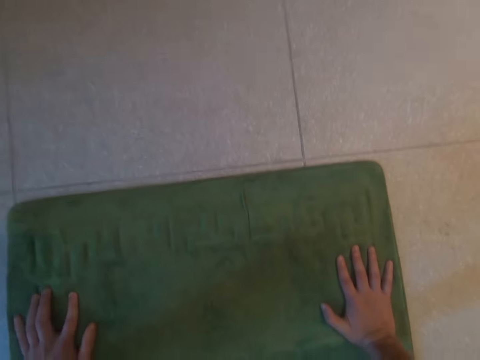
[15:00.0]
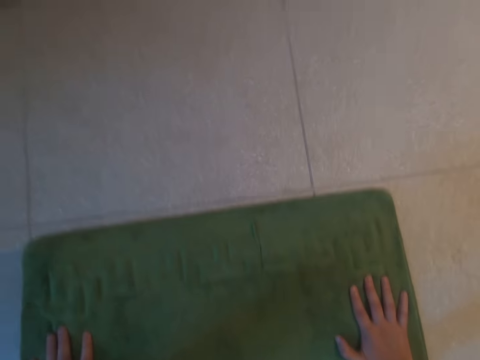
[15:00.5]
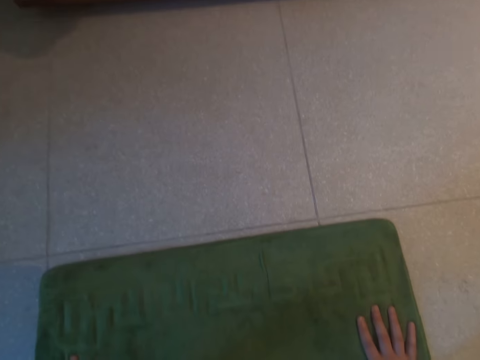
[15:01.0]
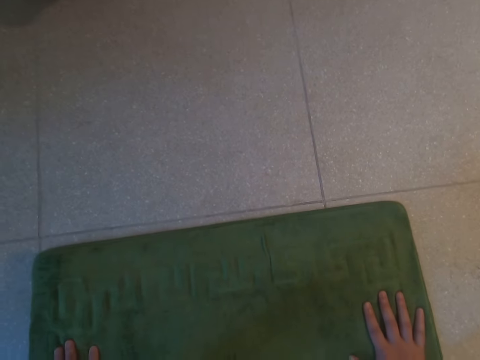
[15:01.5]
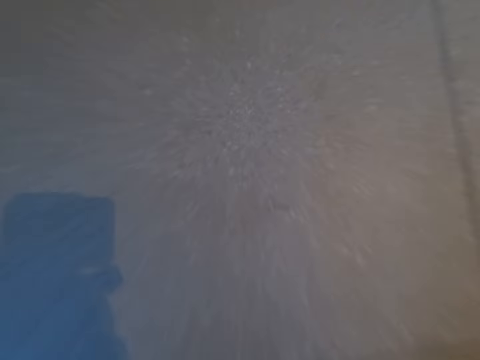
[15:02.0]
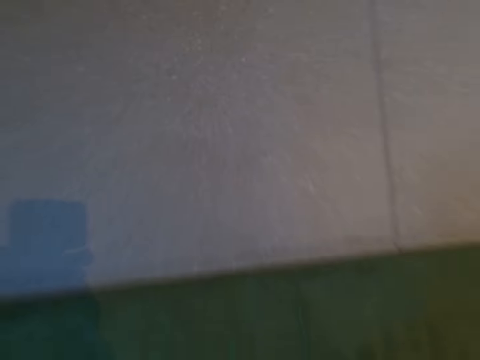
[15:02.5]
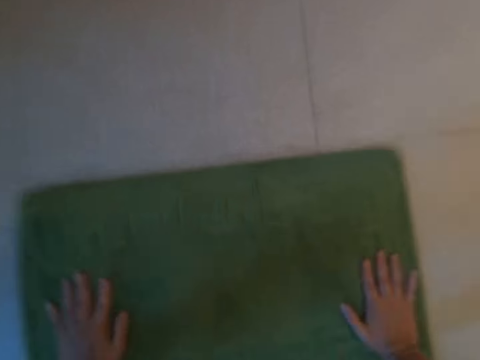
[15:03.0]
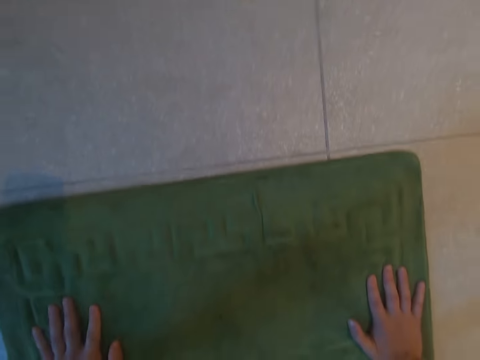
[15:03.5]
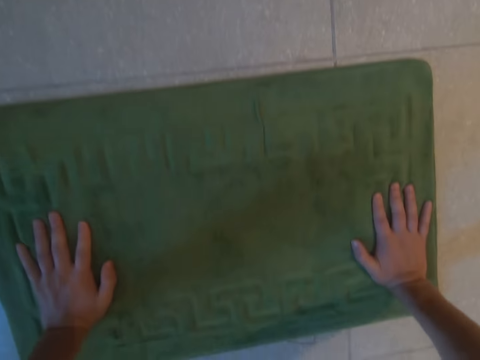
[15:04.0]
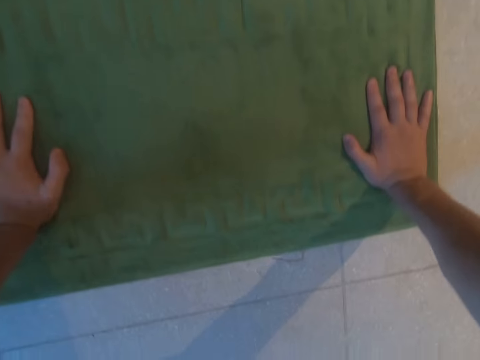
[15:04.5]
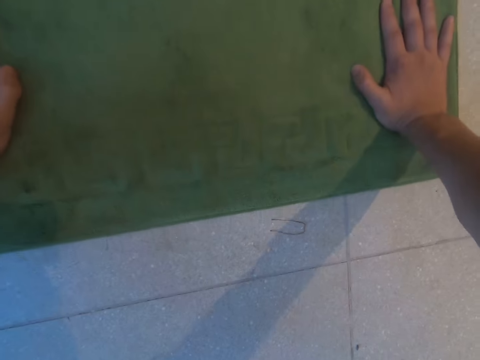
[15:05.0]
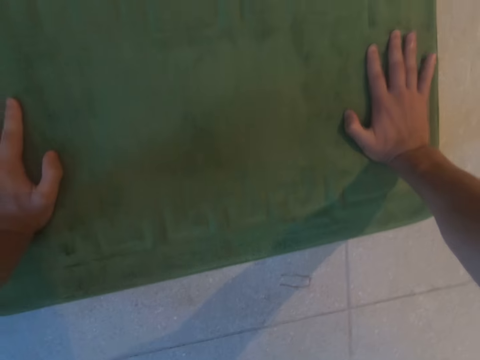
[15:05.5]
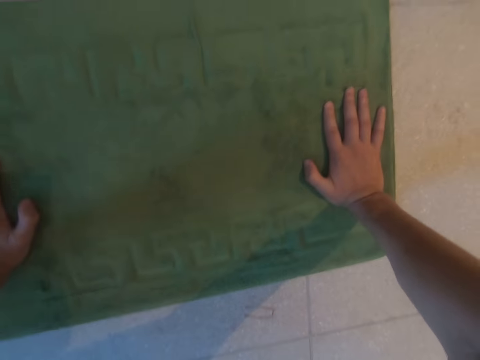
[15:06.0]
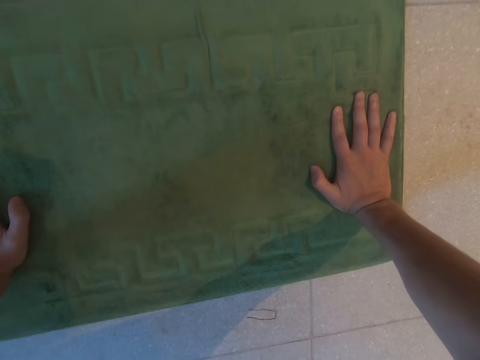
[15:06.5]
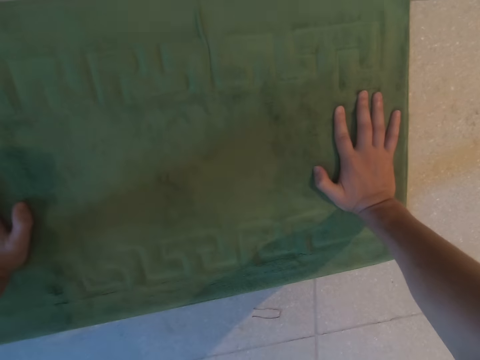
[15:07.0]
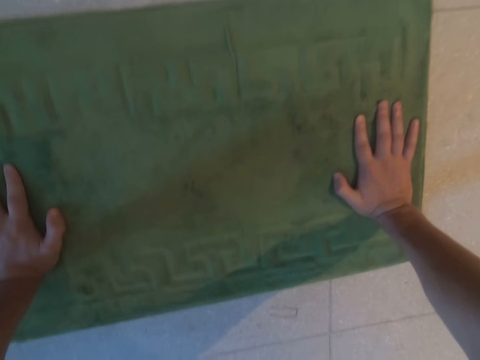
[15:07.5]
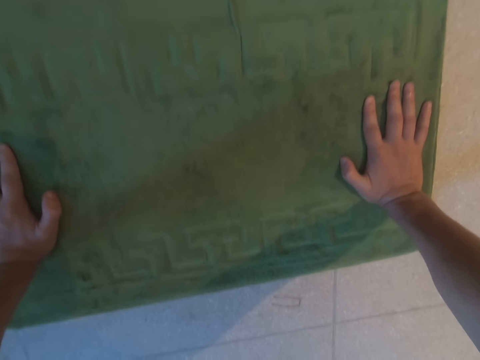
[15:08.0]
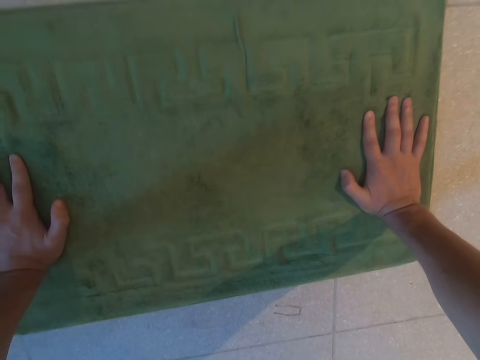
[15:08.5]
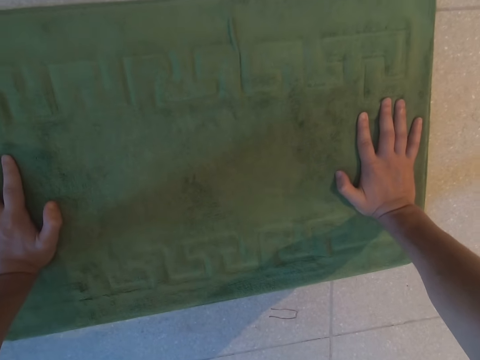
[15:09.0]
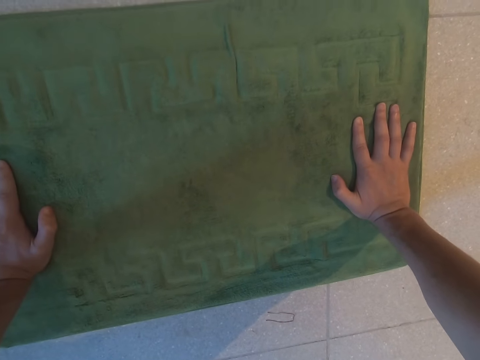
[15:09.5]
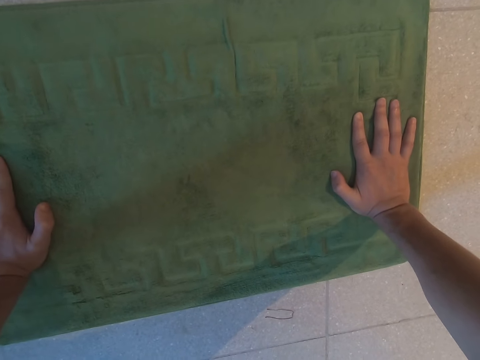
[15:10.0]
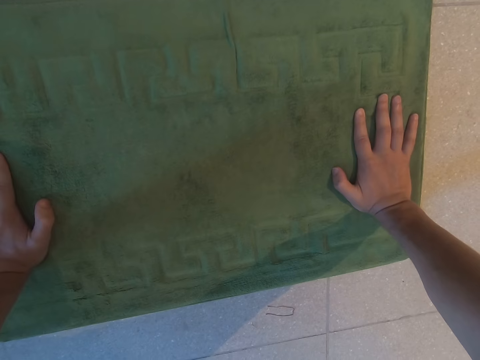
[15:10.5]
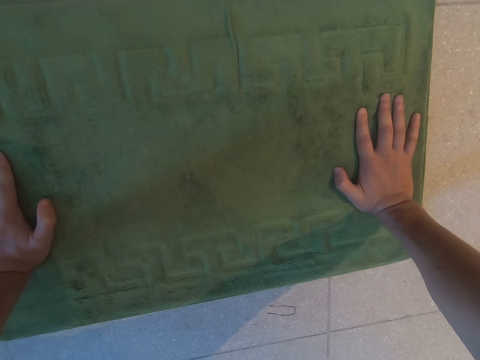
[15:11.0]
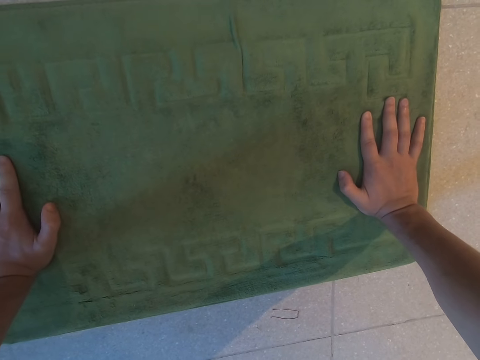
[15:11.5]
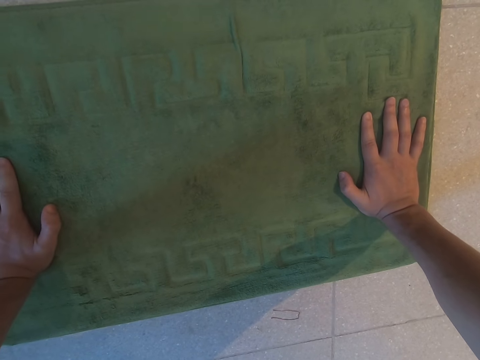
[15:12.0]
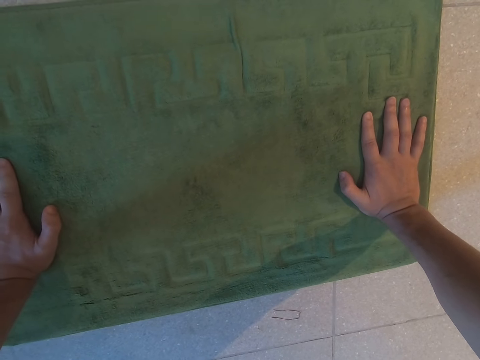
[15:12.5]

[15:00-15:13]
The camera wearer does press ups. They clap.

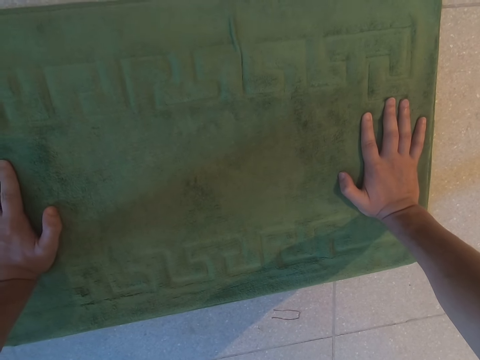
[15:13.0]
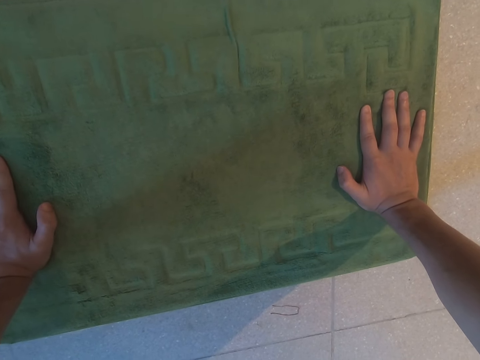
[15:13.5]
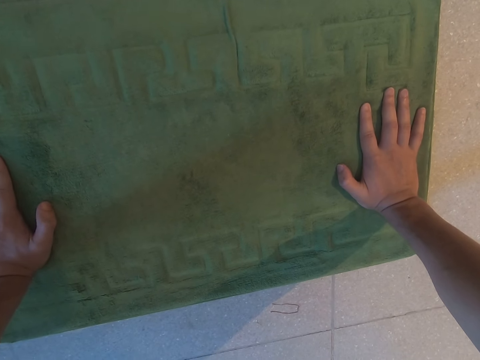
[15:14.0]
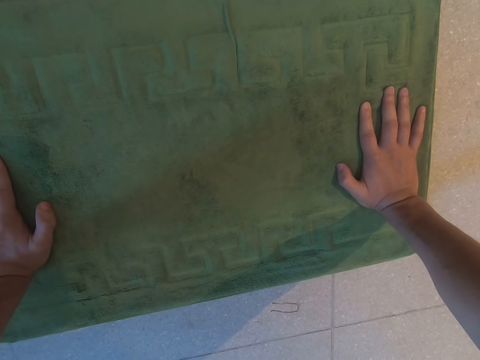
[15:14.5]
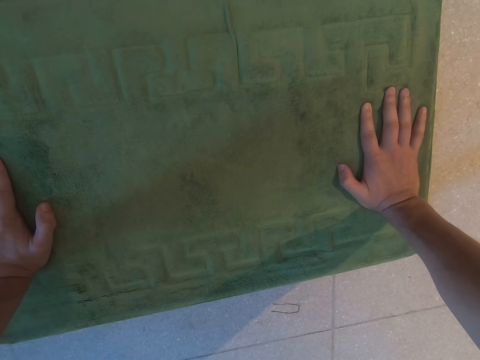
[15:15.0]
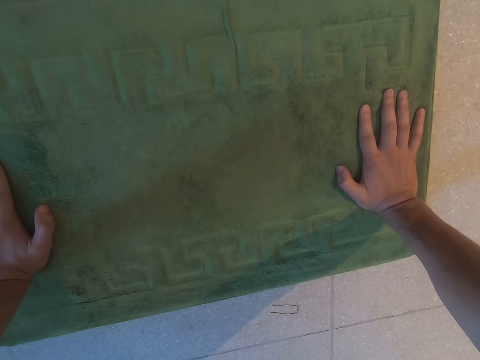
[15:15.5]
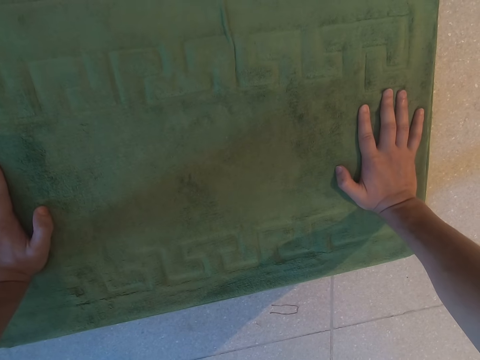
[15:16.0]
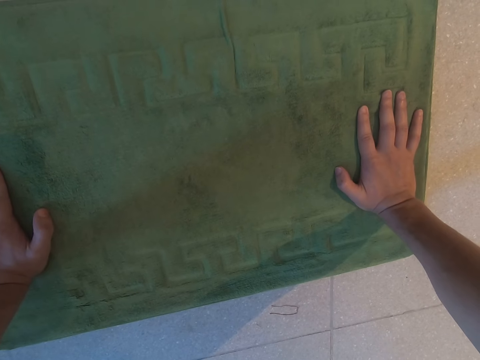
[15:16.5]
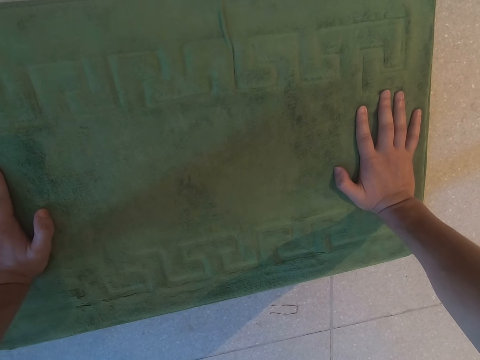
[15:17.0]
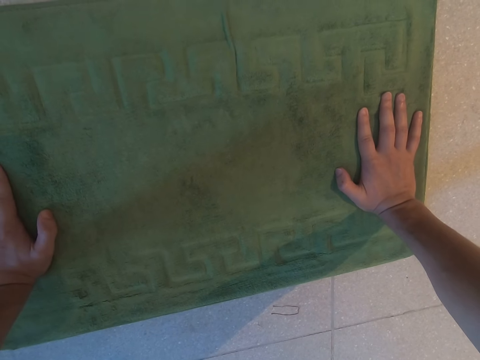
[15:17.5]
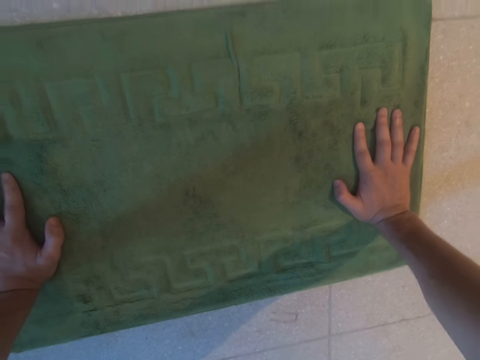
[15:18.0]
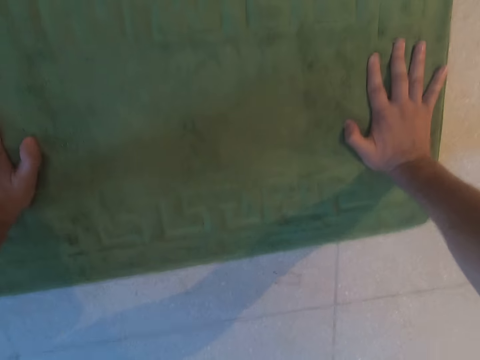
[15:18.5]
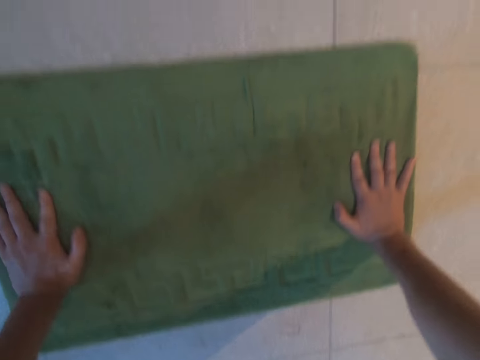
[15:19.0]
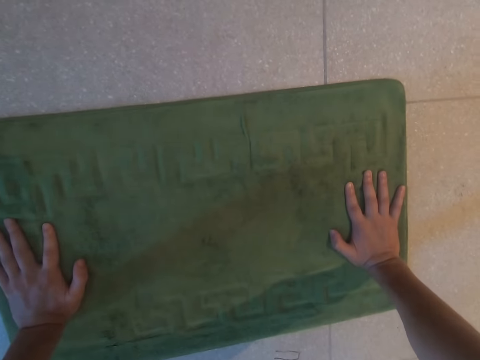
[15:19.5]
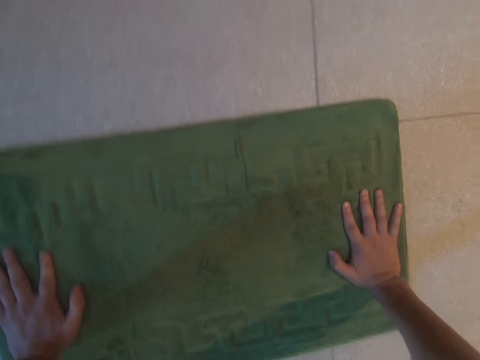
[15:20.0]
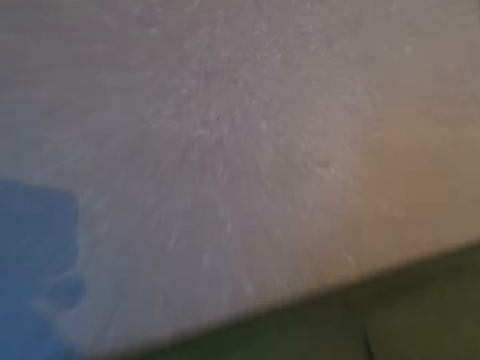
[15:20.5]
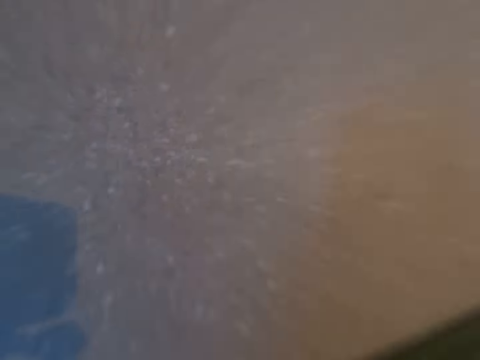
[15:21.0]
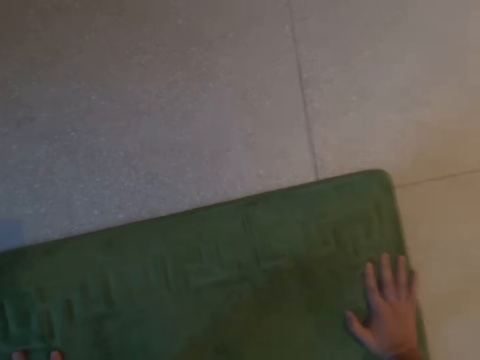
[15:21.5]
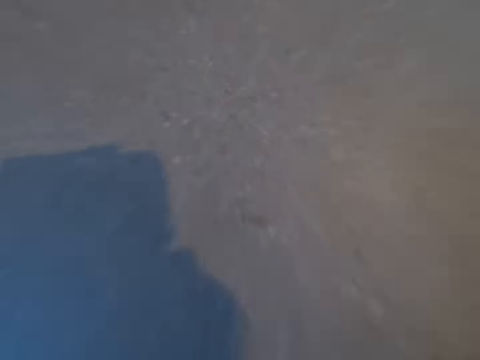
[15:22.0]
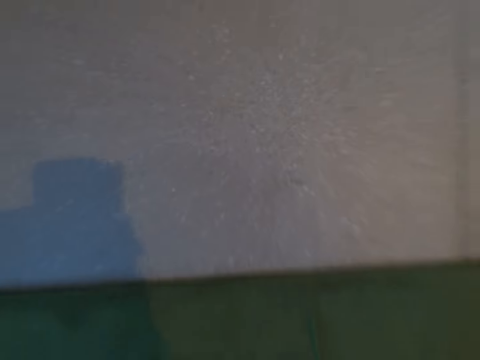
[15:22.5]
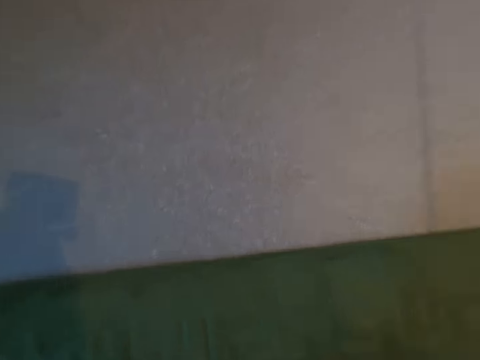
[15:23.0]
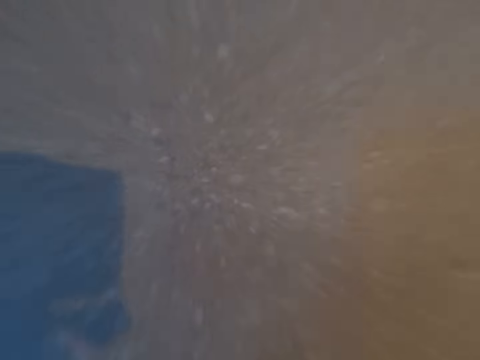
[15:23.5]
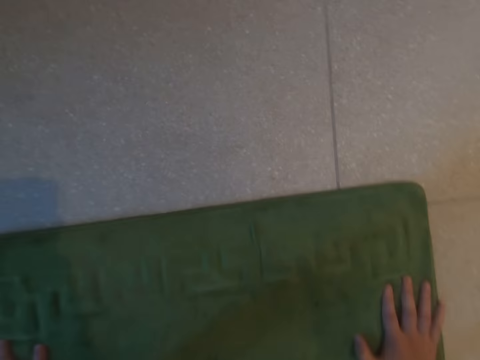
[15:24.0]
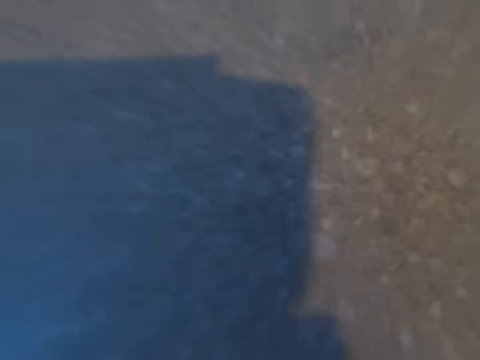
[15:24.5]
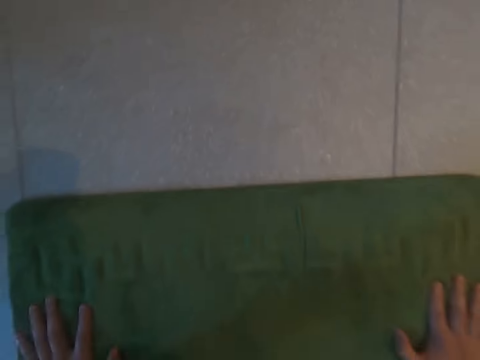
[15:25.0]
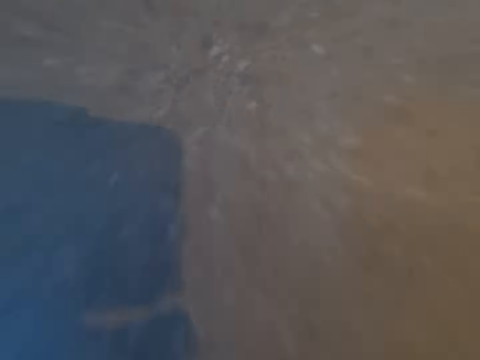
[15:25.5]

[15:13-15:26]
The camera wearer does press ups.
